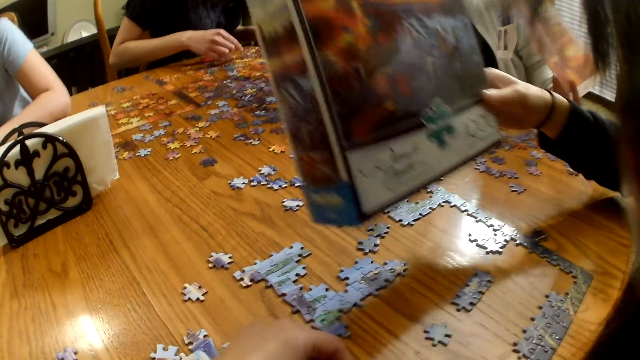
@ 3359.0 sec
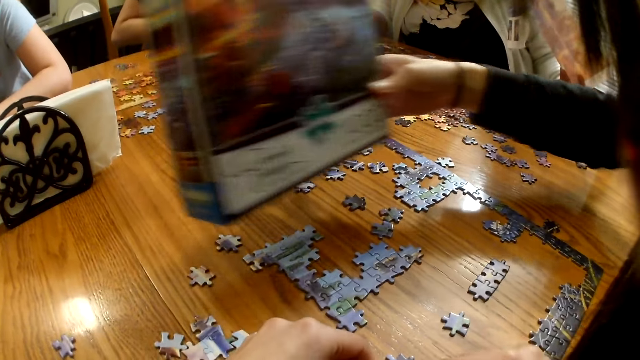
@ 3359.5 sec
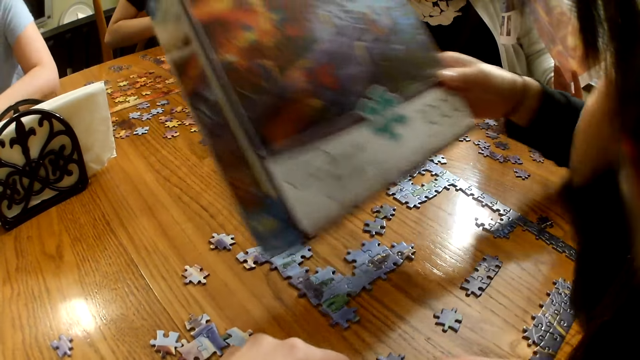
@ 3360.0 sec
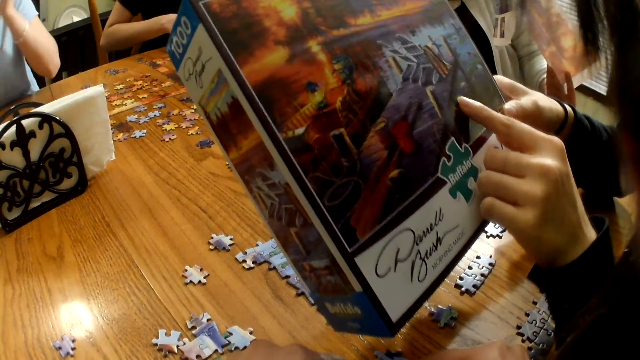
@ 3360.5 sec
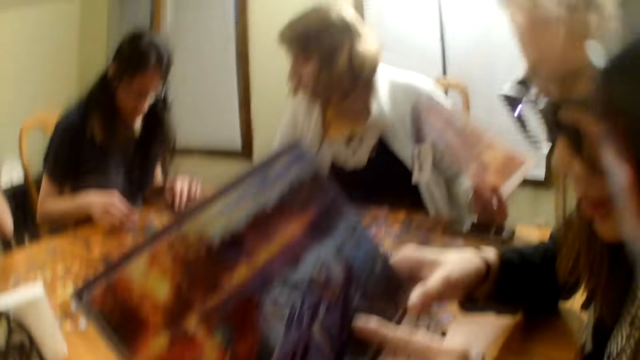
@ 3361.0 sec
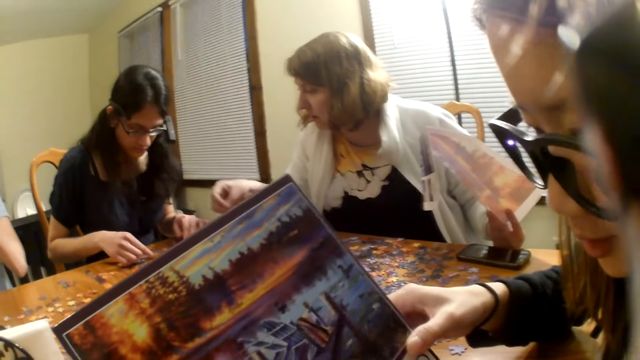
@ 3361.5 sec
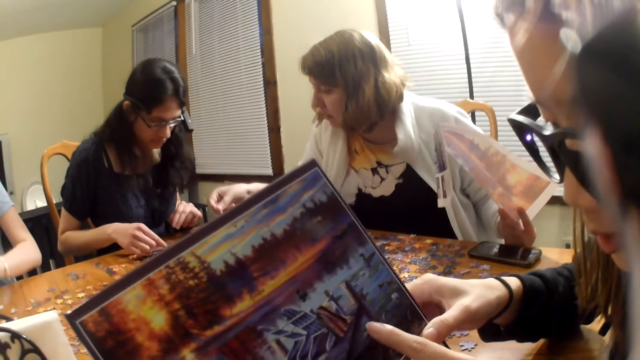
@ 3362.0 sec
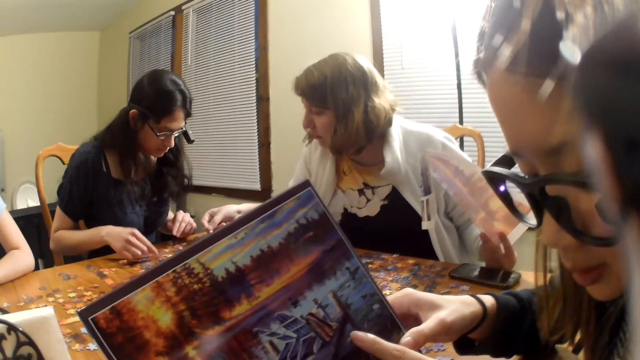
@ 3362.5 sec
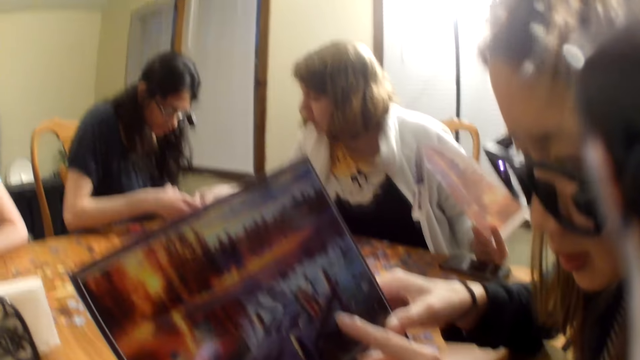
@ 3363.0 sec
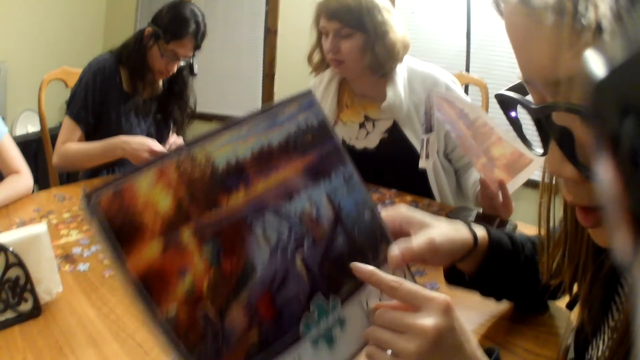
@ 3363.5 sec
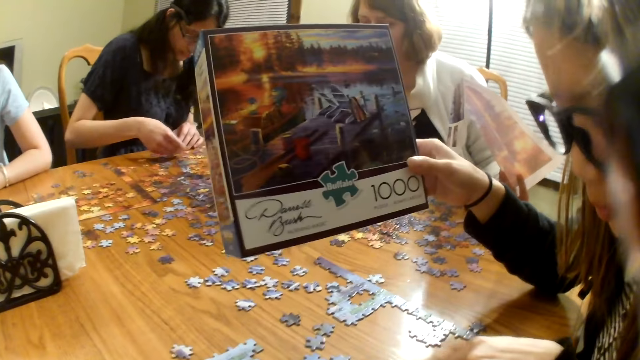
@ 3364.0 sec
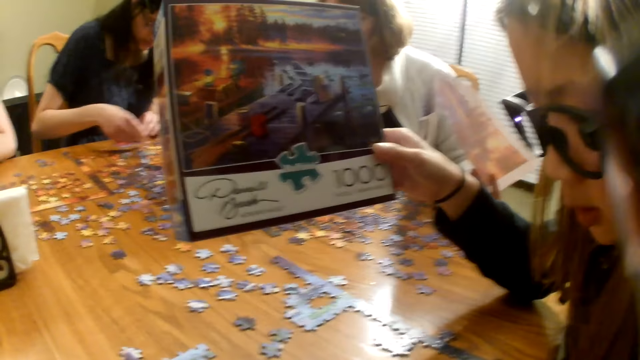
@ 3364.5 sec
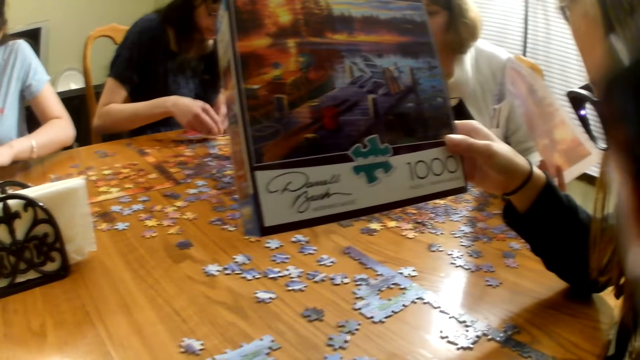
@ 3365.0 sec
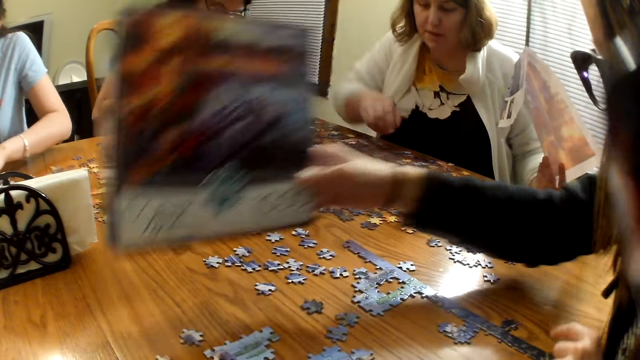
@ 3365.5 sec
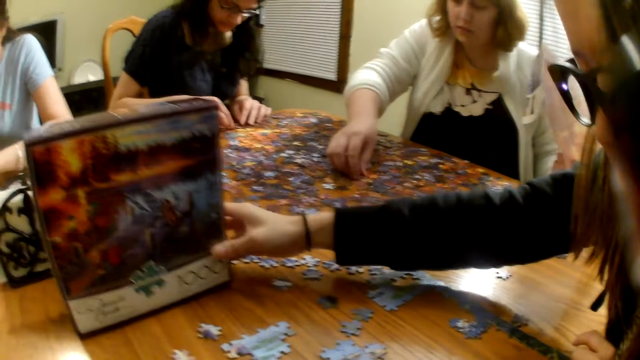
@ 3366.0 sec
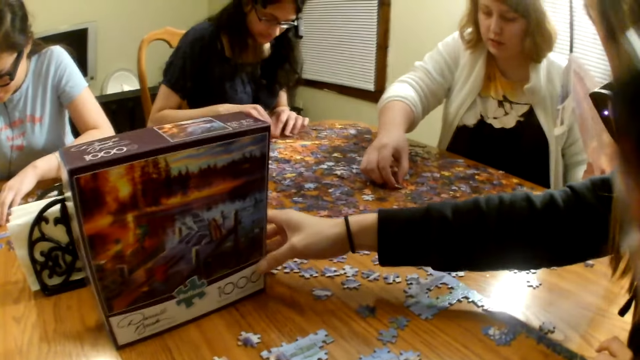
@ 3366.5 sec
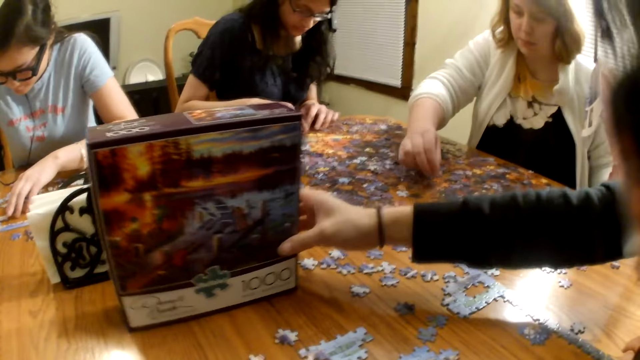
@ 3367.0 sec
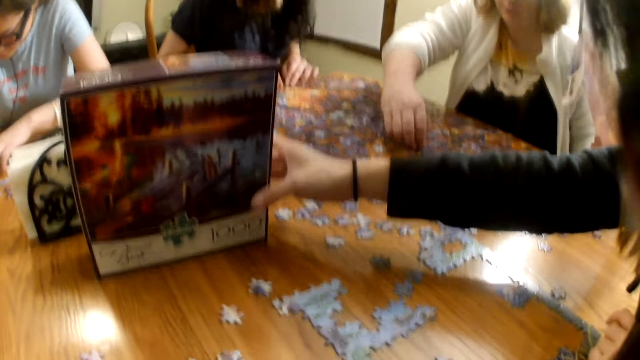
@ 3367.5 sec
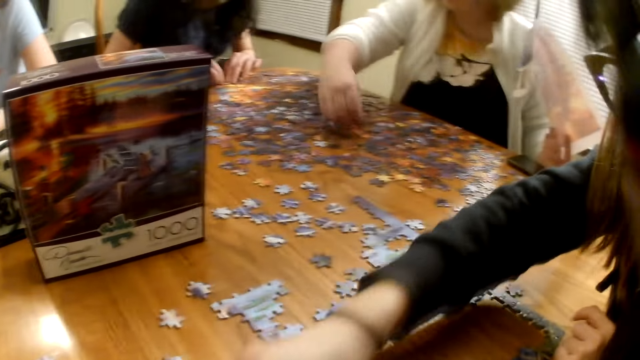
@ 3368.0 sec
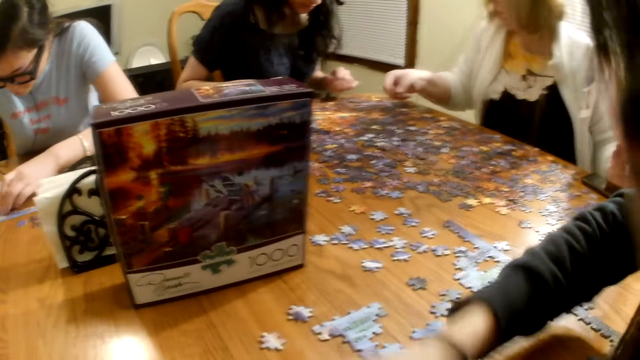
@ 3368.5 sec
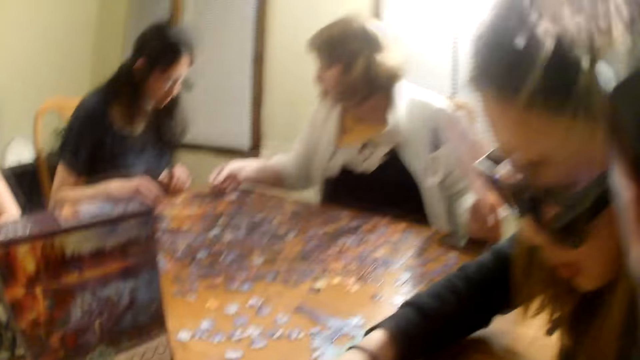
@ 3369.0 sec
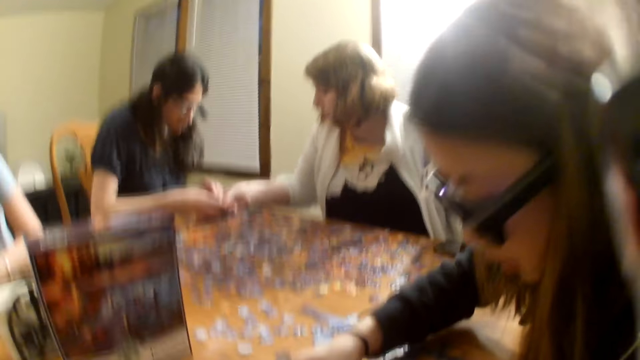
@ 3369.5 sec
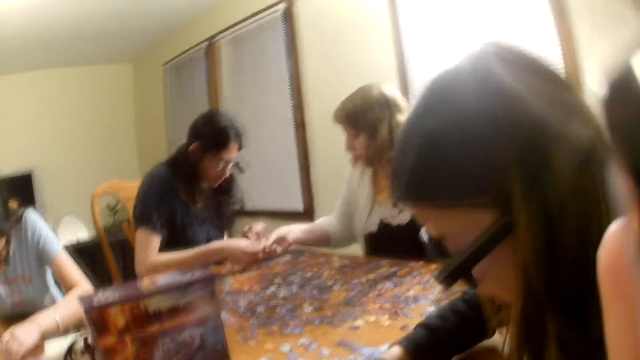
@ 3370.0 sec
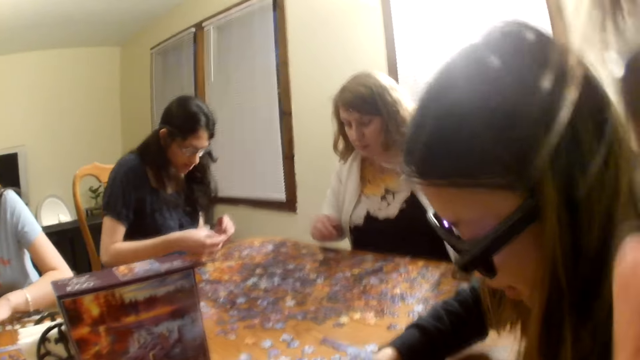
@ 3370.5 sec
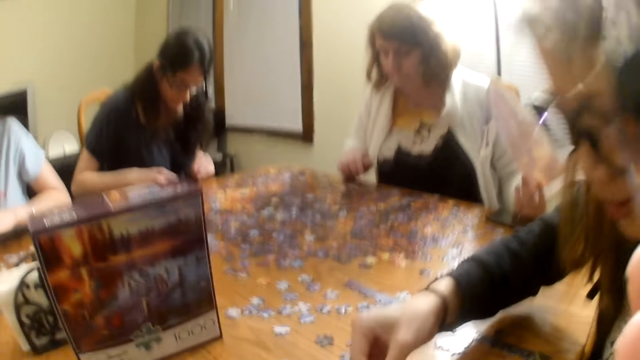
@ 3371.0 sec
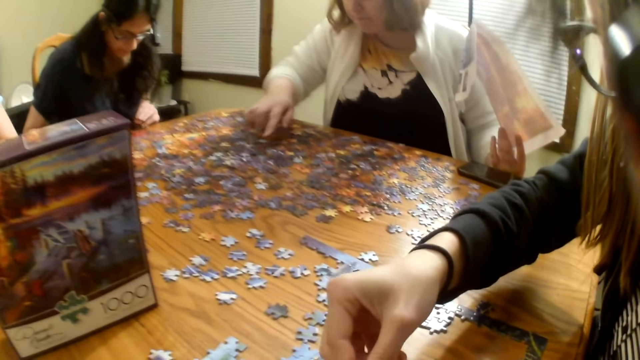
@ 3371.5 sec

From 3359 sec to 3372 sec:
The female puts back the game catalogue.

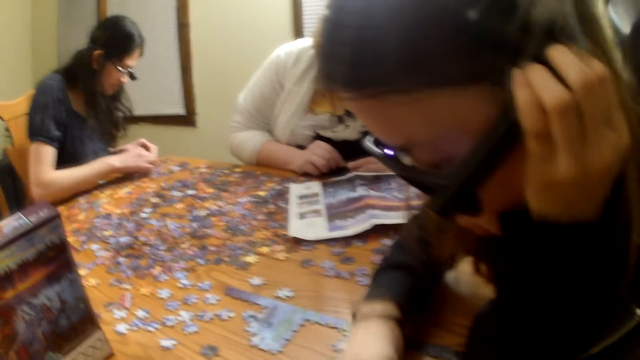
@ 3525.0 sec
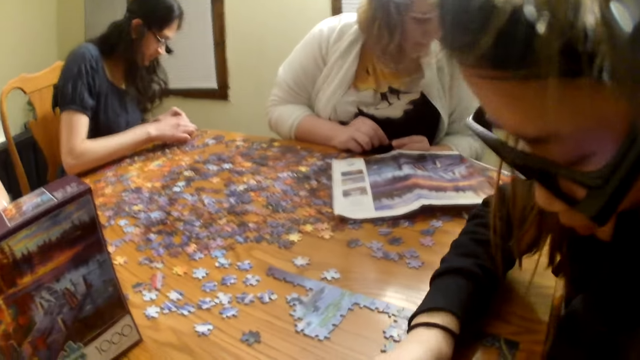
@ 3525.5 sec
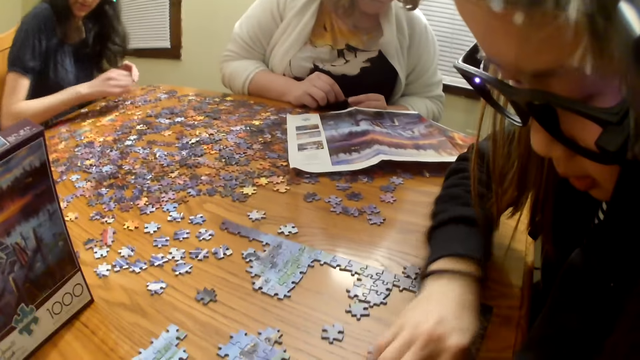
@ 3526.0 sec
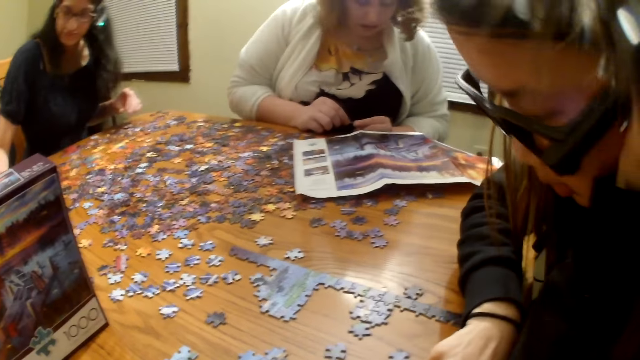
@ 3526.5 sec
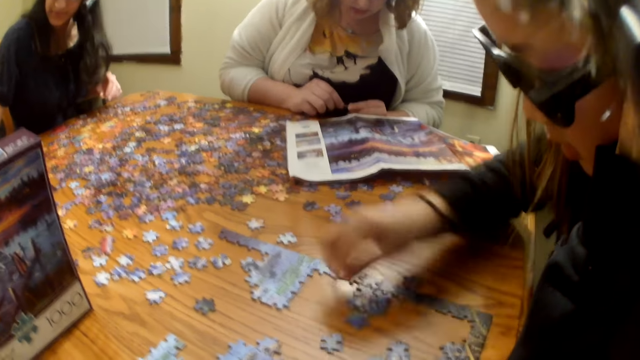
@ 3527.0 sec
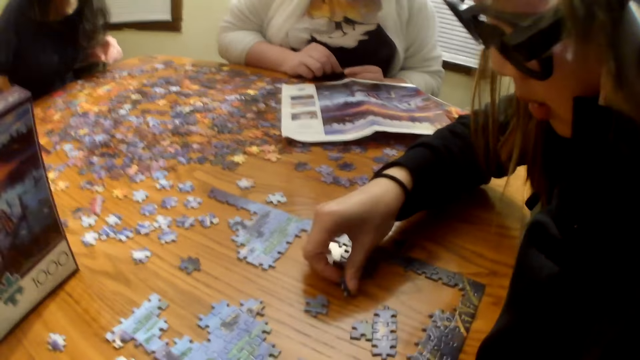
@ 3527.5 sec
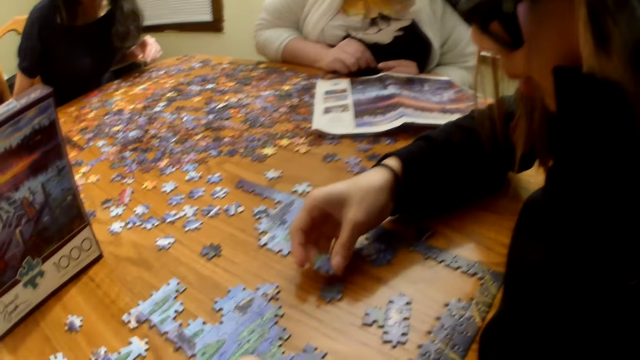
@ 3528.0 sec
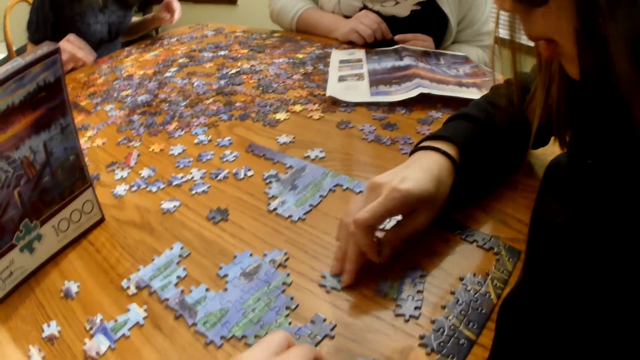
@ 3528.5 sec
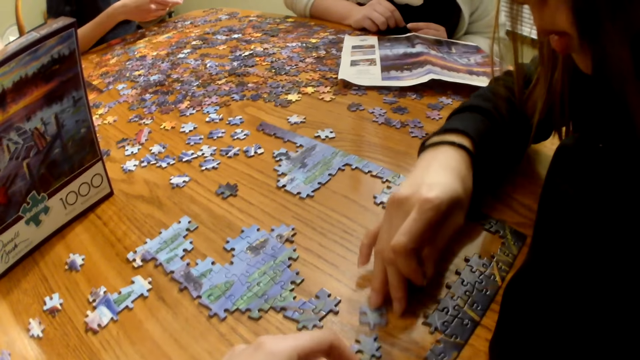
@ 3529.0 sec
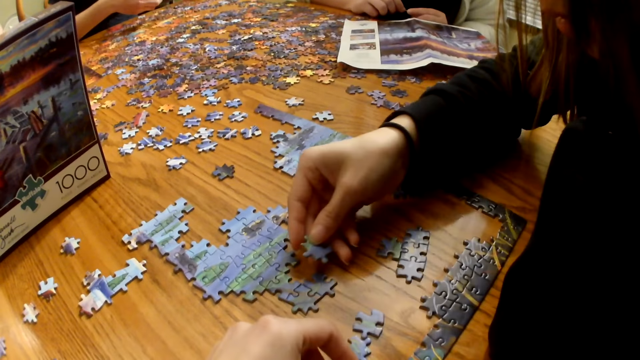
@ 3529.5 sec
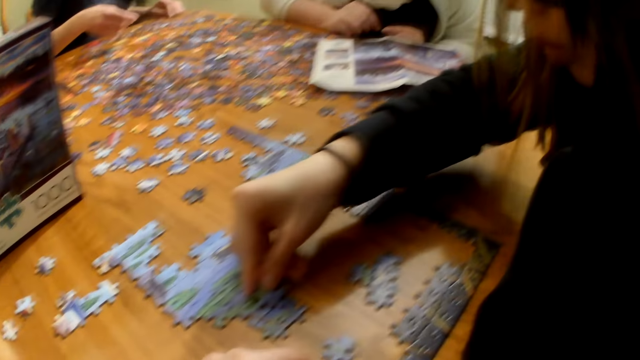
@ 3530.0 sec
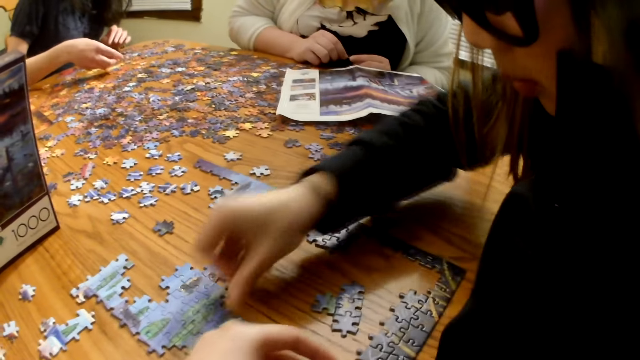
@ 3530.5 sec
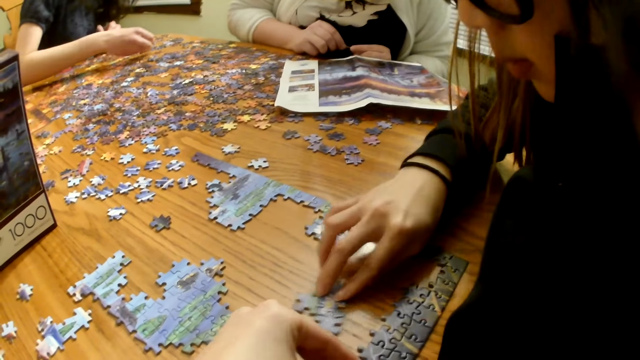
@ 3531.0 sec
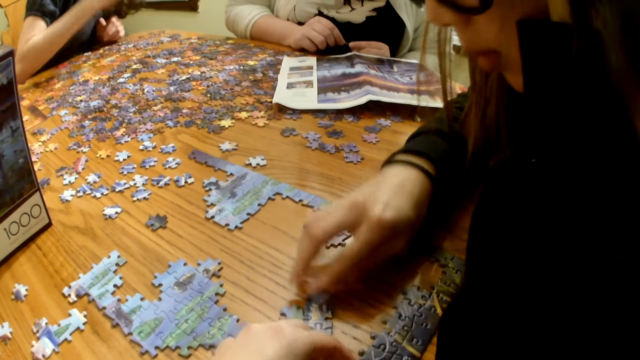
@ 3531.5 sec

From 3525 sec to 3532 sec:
The camera wearer plays a puzzle.
